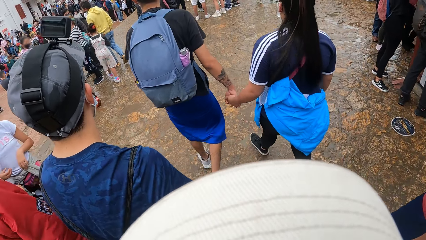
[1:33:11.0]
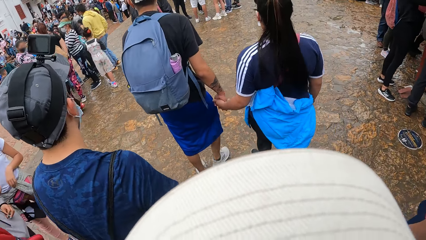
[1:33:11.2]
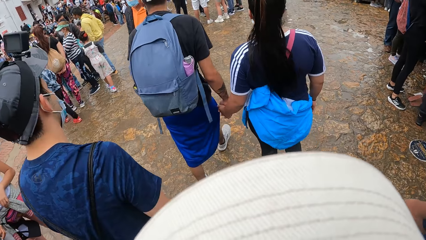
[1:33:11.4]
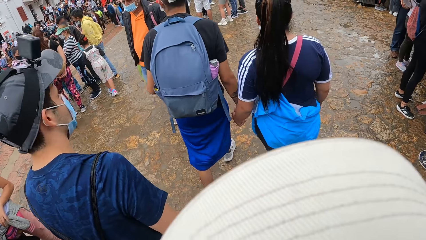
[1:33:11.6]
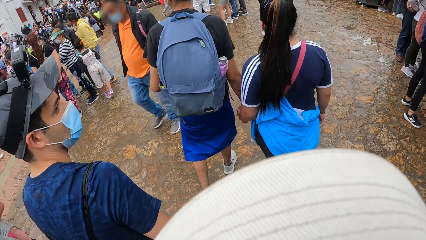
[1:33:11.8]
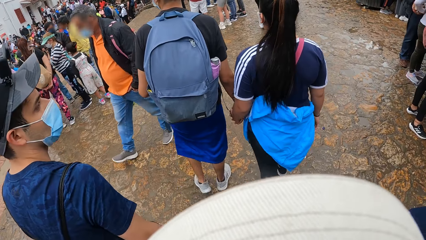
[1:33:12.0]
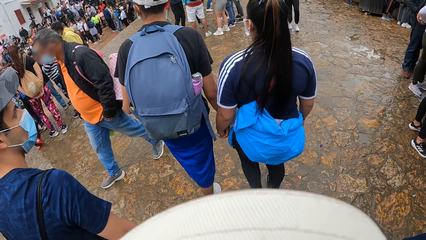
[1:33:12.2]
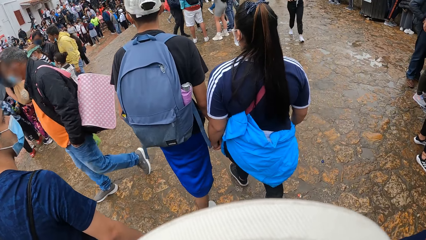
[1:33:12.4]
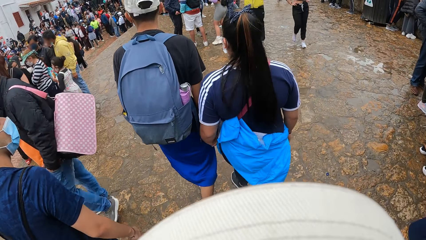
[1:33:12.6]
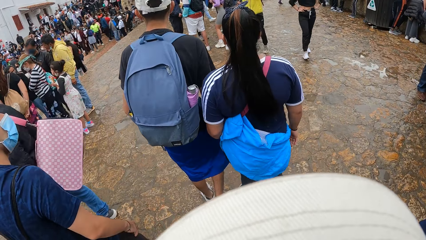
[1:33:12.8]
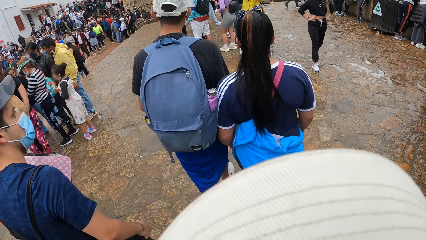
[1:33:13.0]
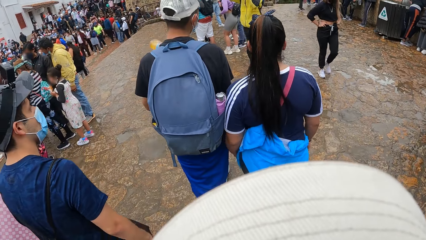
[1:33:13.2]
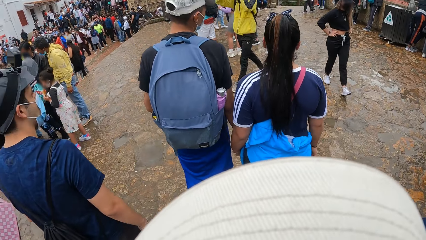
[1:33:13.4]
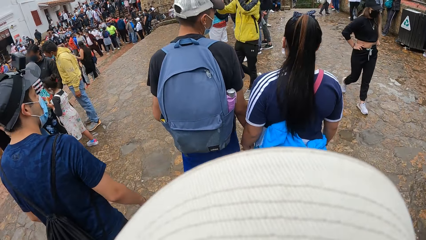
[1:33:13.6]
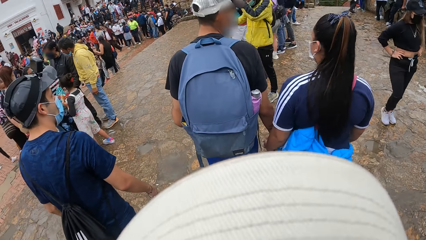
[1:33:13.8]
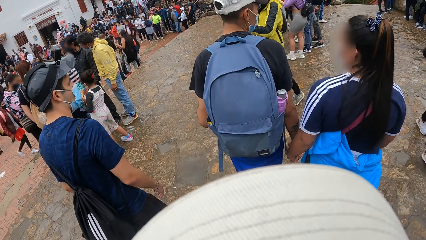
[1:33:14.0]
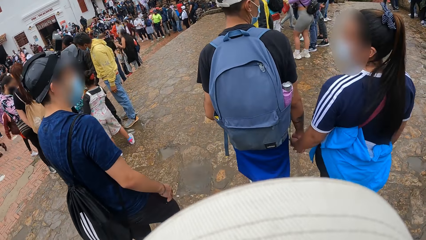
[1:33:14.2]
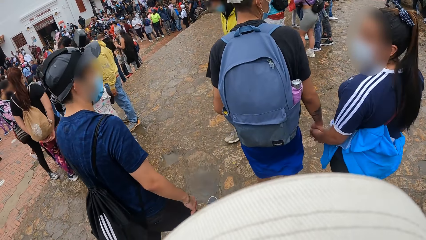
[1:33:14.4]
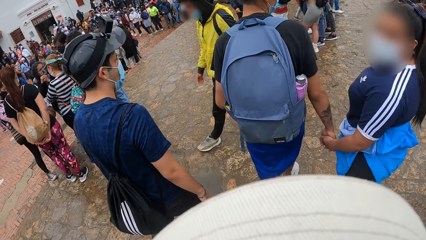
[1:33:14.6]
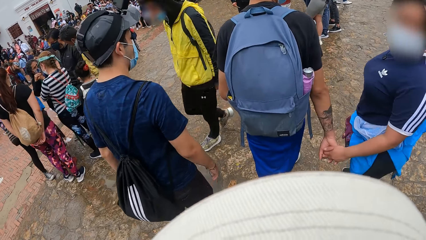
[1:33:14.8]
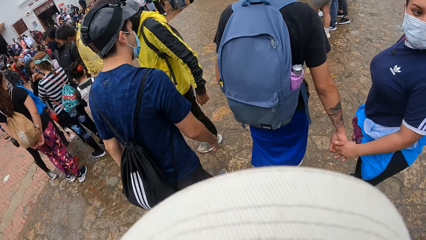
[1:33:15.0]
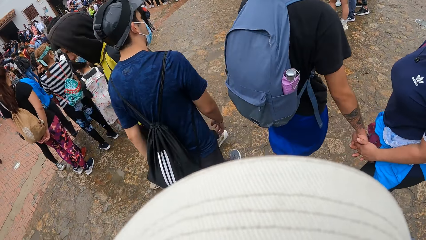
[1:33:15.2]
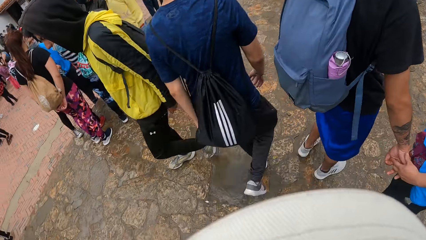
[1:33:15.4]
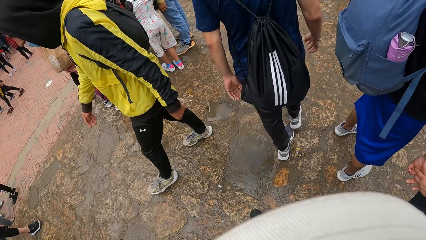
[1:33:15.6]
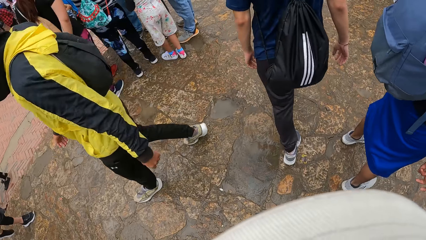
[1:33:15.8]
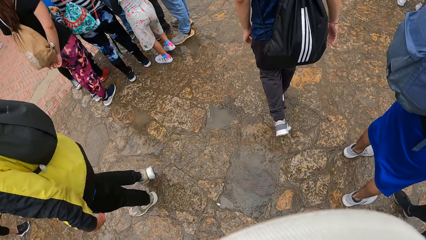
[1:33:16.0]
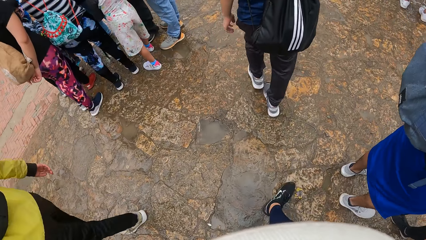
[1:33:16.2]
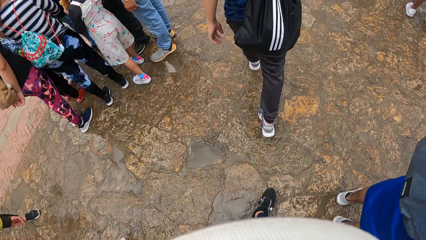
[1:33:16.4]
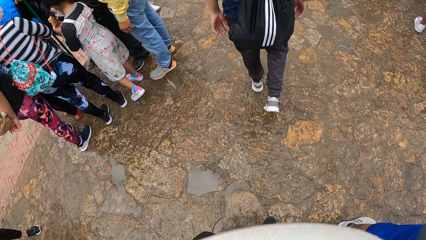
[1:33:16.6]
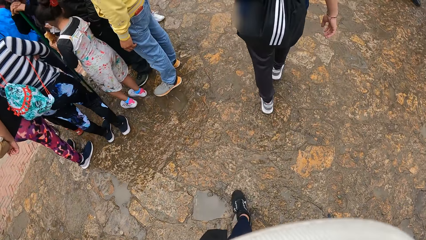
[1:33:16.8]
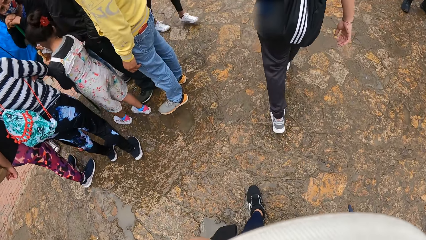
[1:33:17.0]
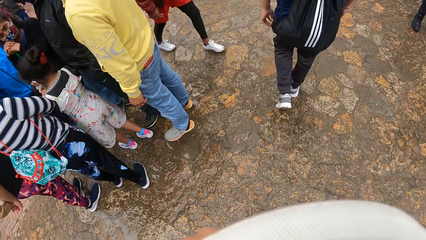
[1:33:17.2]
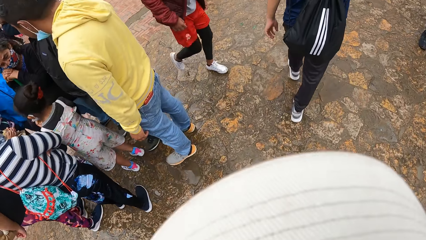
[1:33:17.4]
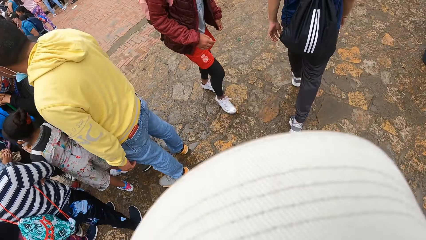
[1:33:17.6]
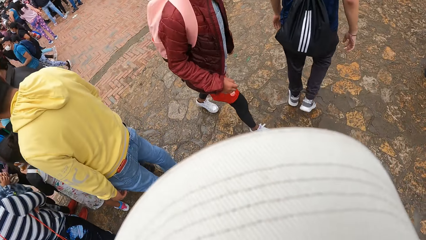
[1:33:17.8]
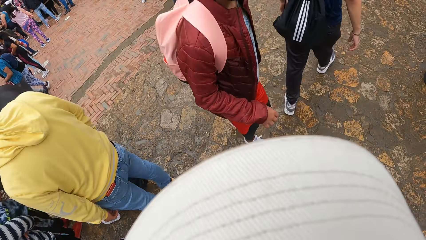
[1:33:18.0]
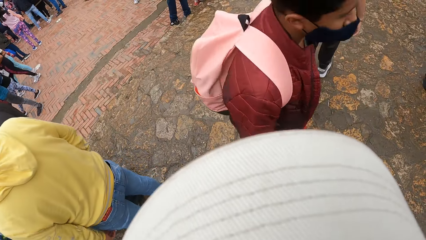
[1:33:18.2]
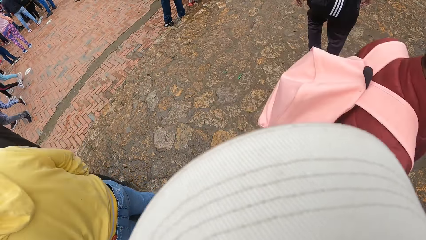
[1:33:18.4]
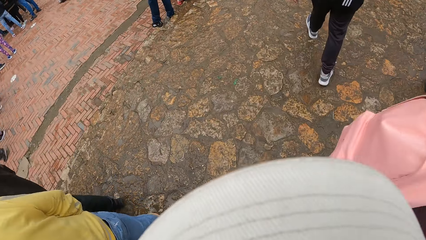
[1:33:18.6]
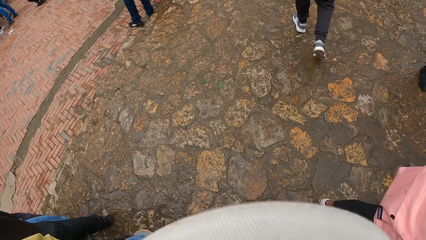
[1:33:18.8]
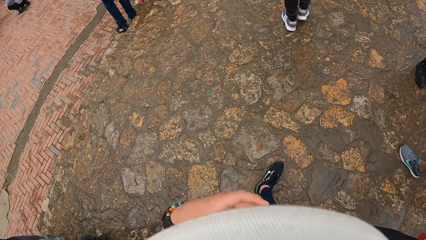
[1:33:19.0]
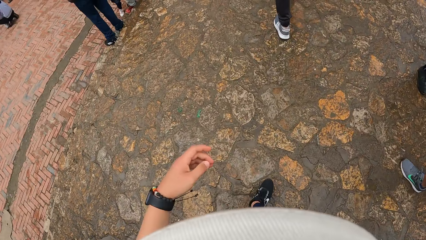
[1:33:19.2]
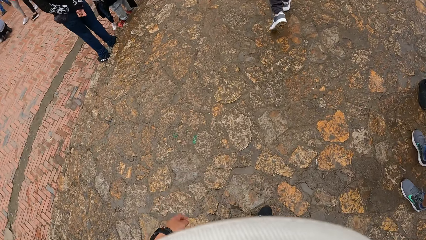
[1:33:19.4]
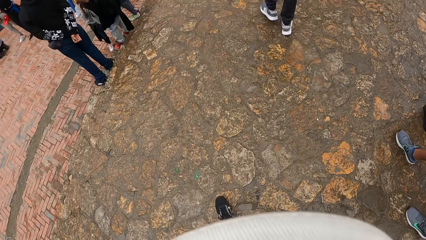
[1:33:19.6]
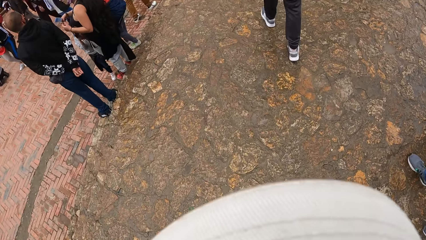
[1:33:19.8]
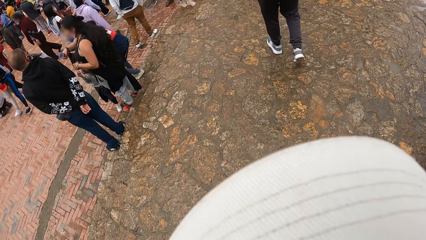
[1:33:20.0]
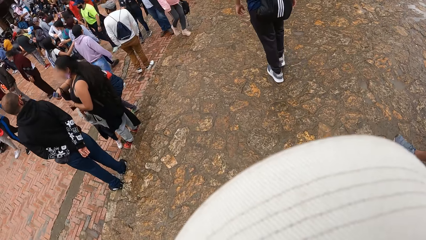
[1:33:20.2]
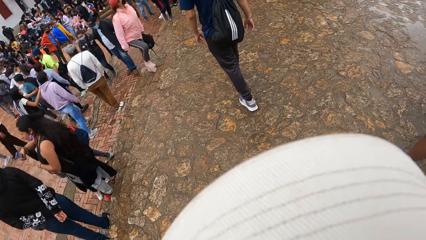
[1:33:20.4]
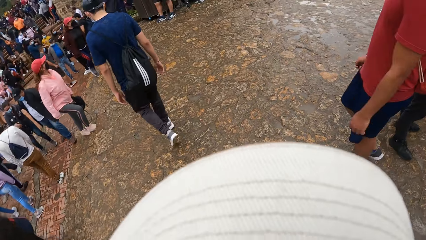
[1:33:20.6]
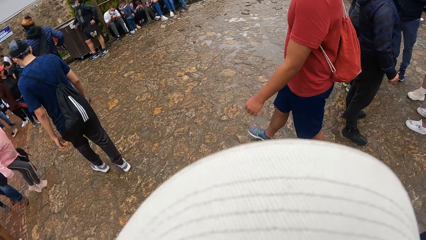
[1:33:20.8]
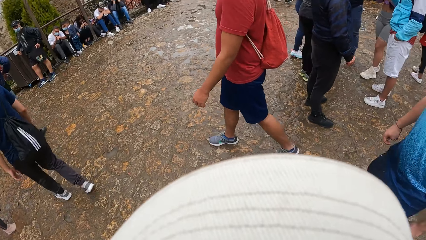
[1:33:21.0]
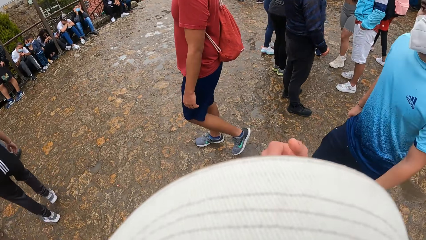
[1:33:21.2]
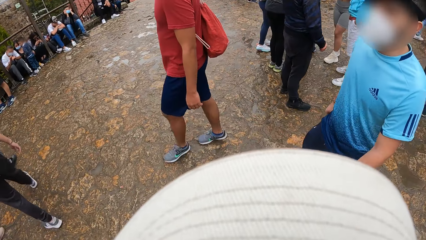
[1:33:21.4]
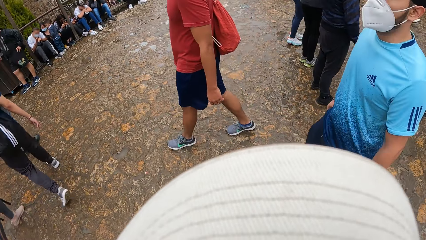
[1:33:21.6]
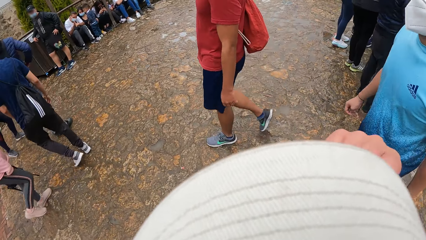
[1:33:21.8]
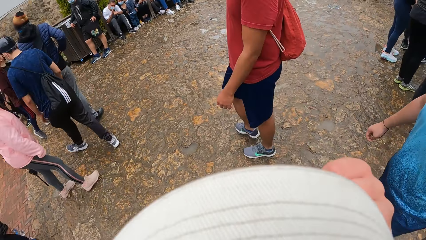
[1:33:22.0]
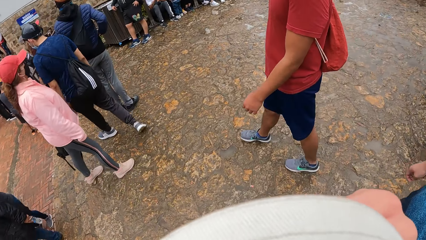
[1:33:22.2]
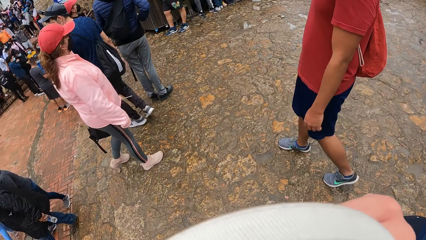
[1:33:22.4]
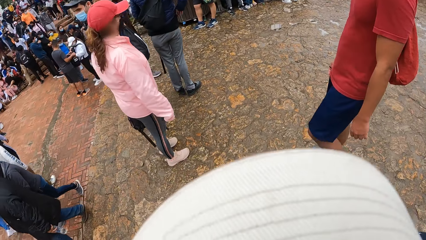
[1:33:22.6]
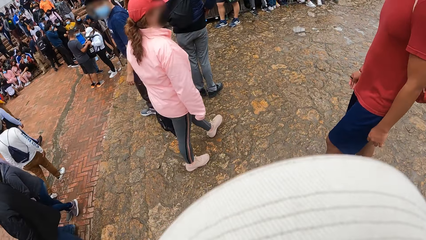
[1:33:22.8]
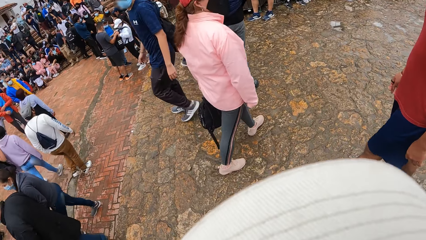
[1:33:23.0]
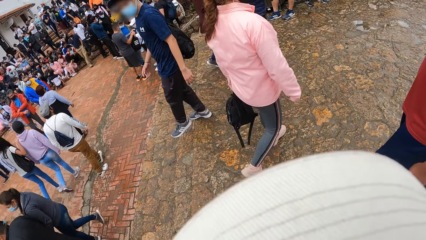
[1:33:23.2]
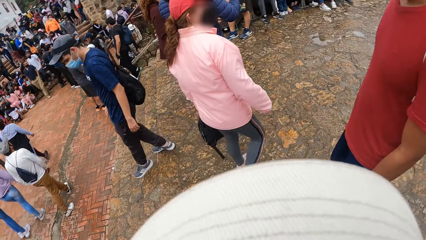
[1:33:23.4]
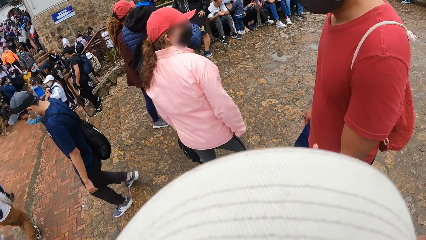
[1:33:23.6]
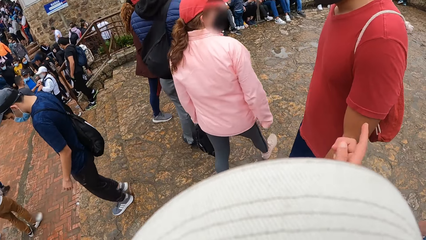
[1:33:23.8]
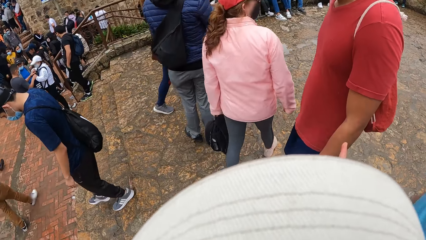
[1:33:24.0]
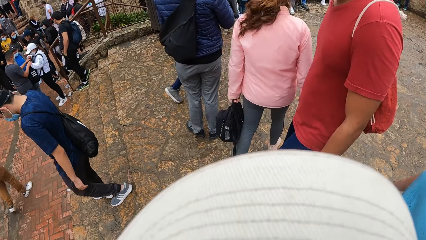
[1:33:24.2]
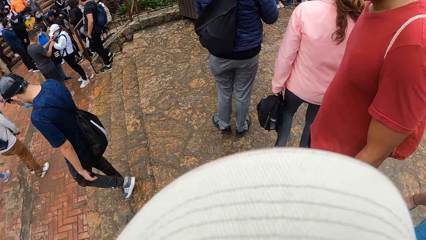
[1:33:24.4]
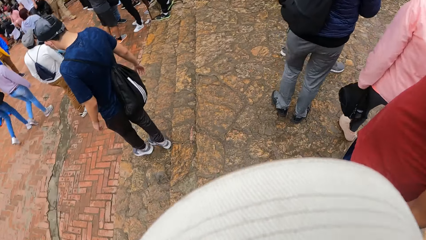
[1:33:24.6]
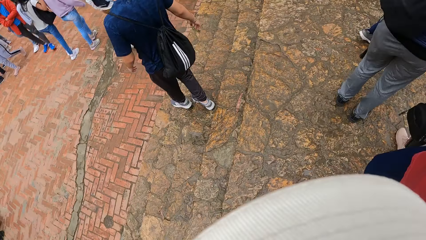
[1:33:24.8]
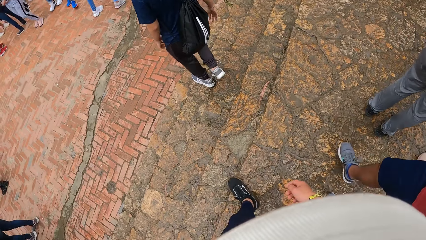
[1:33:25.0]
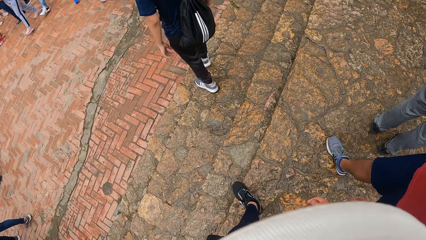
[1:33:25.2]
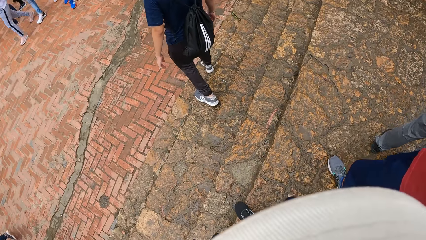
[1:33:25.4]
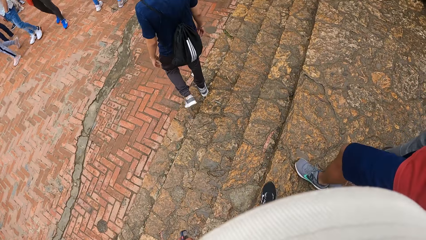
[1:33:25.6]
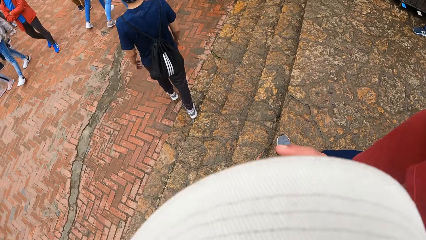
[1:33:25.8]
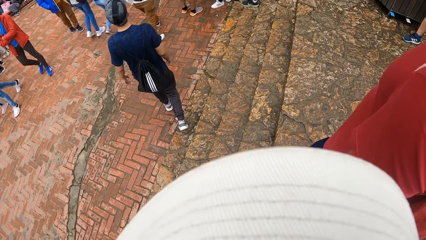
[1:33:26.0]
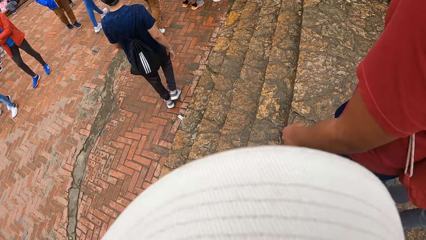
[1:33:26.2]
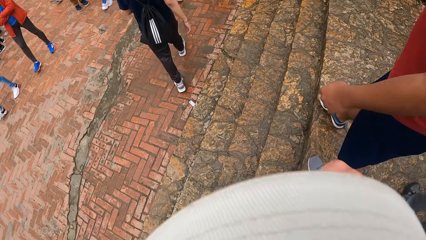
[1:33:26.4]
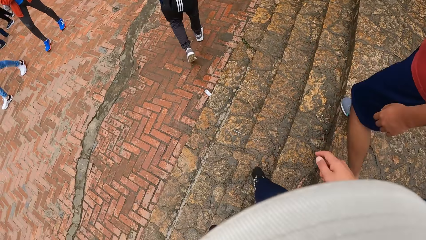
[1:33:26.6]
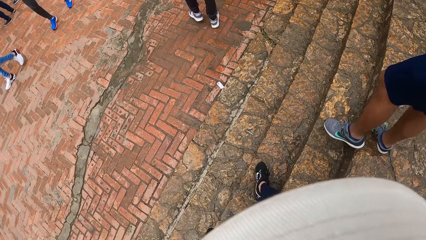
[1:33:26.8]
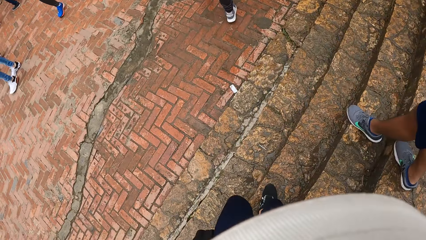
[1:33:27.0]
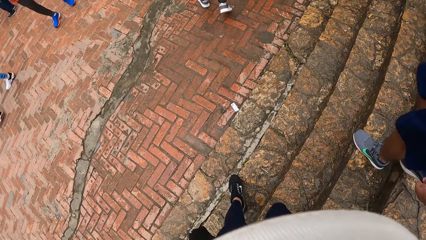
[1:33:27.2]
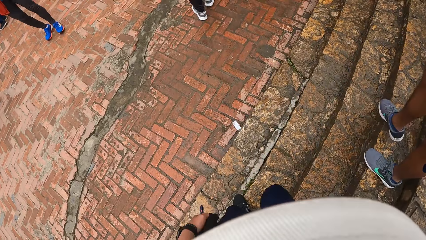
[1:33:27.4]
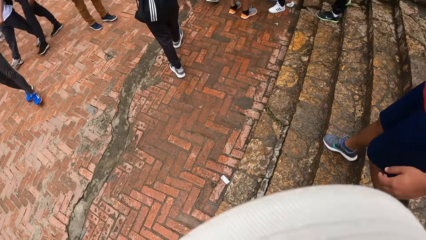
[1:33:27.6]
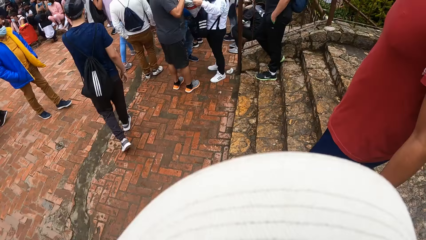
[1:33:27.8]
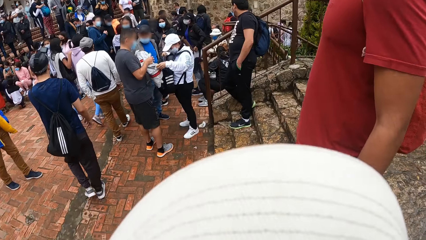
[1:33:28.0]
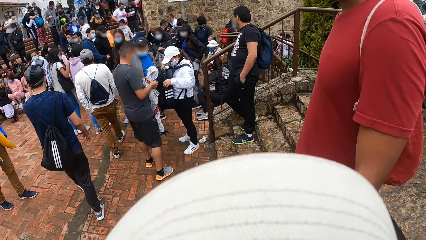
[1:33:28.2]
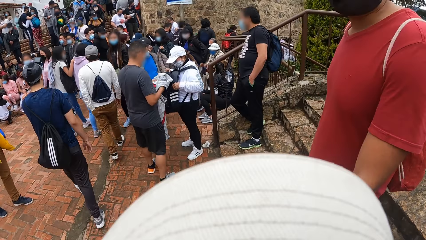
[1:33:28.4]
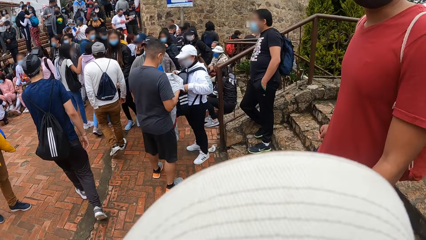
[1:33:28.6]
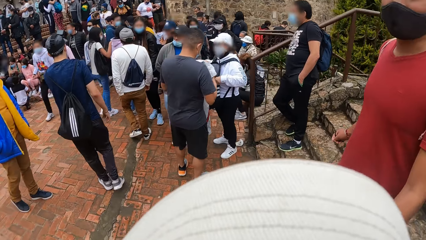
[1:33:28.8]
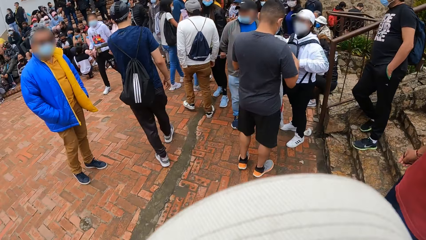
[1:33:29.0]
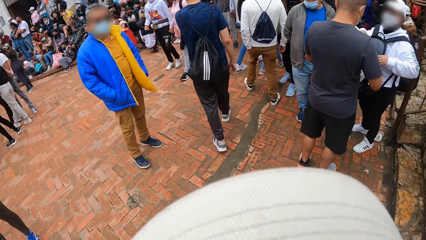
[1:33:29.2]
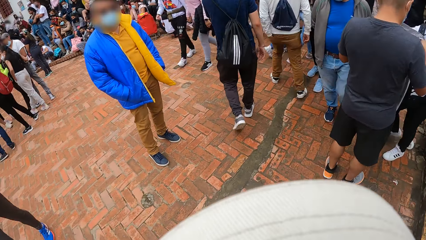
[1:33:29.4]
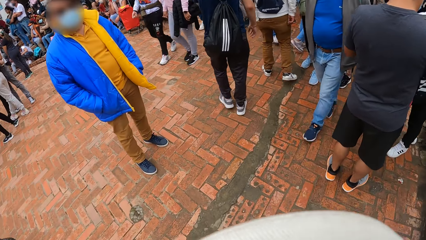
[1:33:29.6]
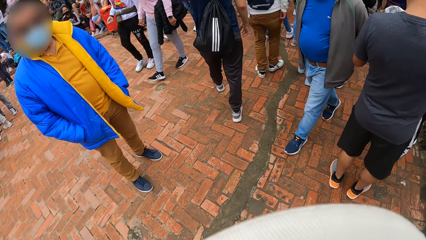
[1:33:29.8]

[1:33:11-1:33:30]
The camera wearer walks in the park. A man and another man walk in the park. The camera wearer touches his face with his right hand. A man walks down the stairs. The camera wearer dialogues with a third man. He walks down the stairs with the third man. The third man walks down the stairs.
